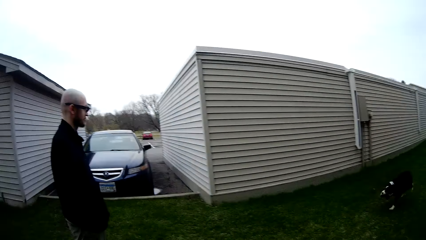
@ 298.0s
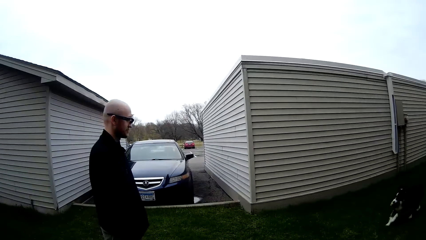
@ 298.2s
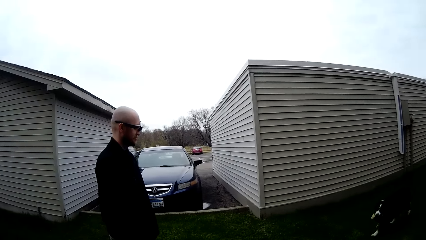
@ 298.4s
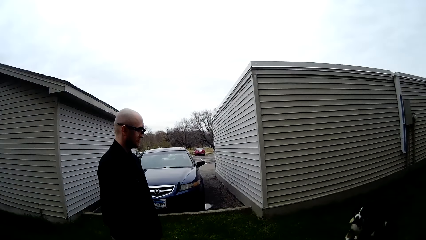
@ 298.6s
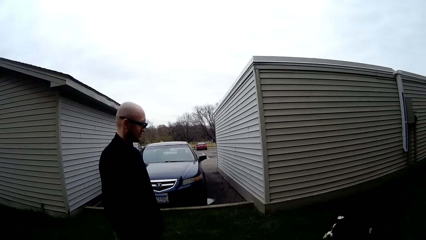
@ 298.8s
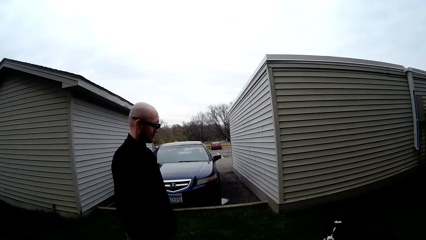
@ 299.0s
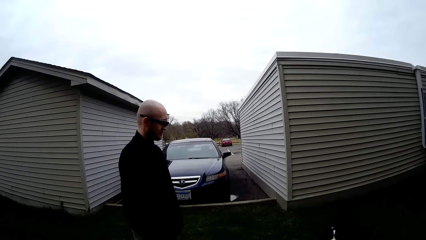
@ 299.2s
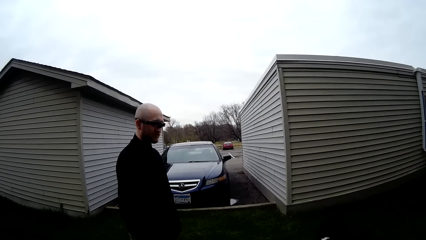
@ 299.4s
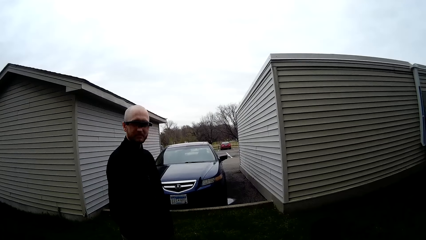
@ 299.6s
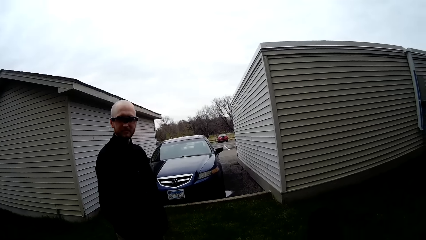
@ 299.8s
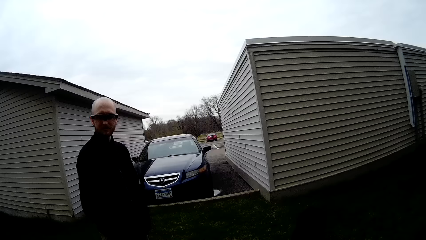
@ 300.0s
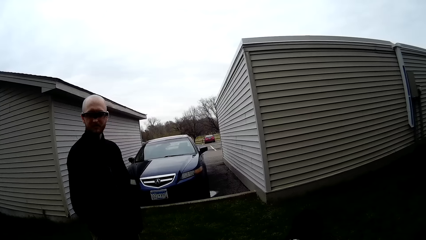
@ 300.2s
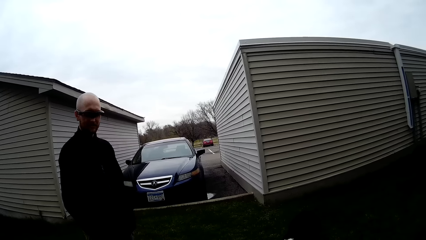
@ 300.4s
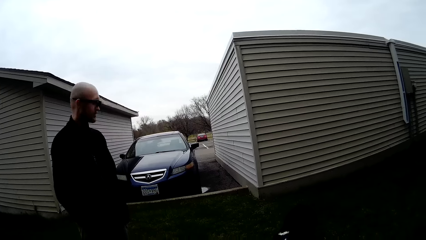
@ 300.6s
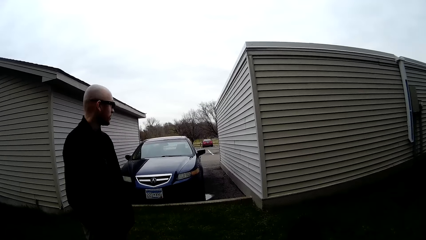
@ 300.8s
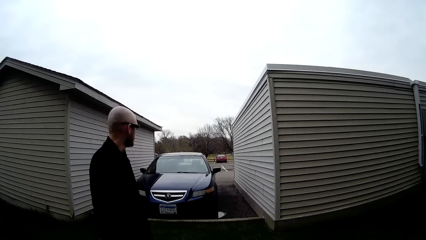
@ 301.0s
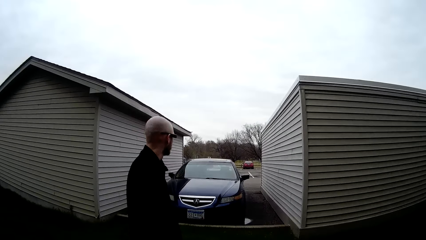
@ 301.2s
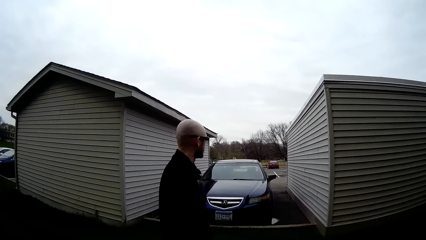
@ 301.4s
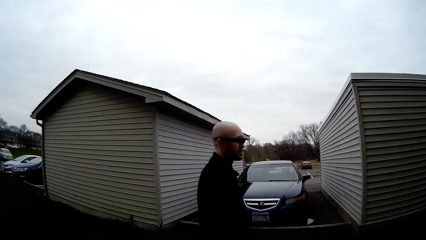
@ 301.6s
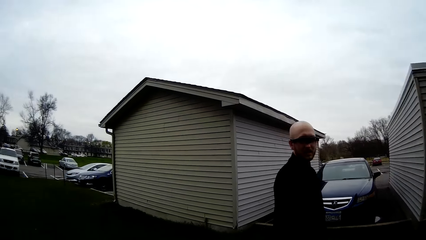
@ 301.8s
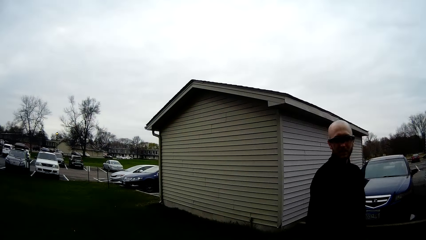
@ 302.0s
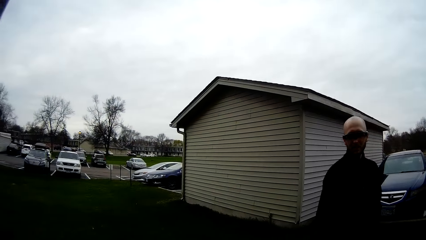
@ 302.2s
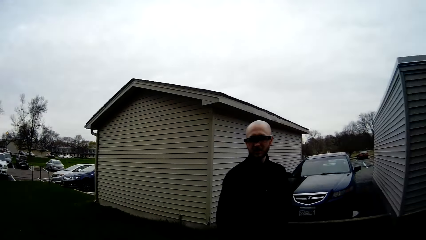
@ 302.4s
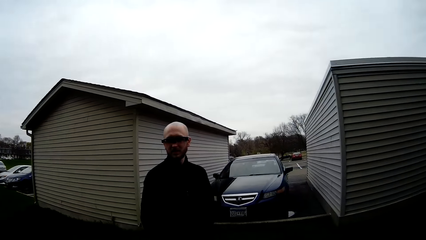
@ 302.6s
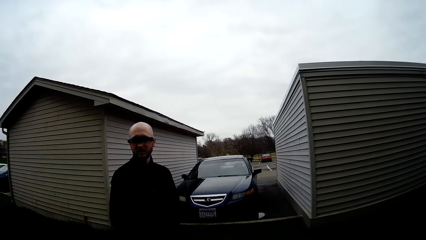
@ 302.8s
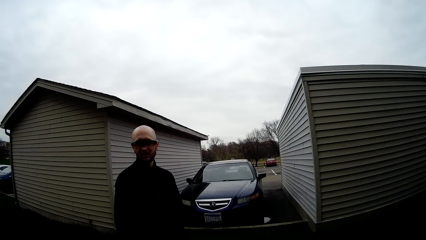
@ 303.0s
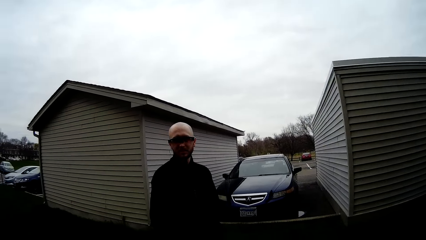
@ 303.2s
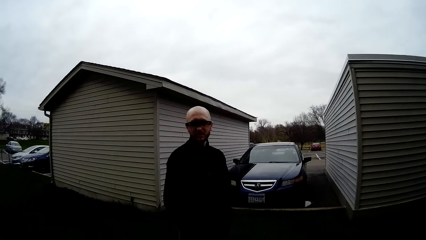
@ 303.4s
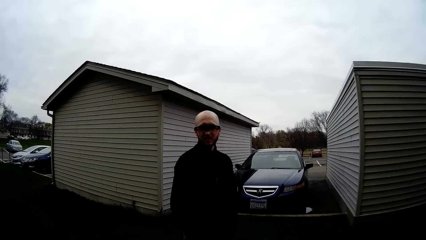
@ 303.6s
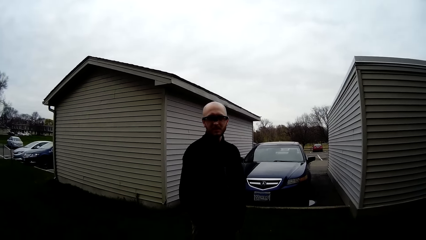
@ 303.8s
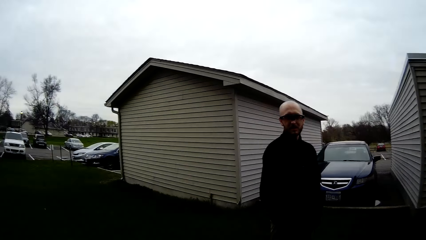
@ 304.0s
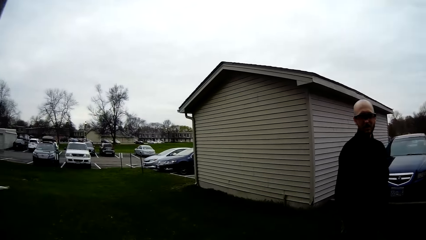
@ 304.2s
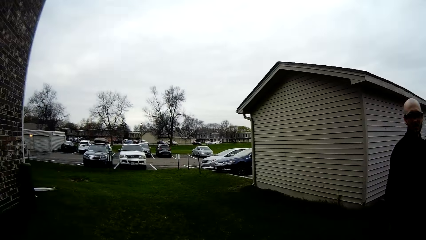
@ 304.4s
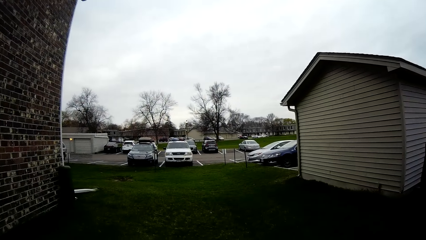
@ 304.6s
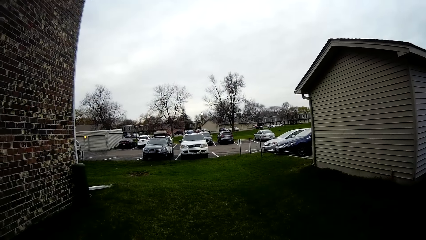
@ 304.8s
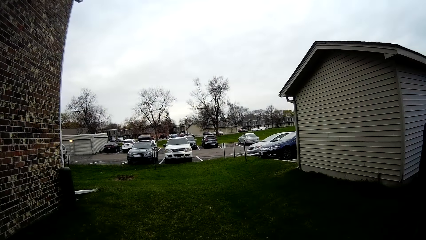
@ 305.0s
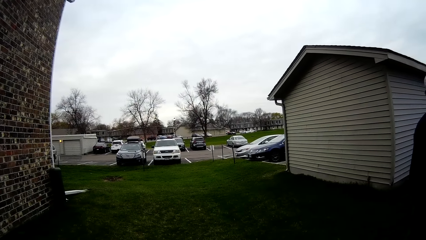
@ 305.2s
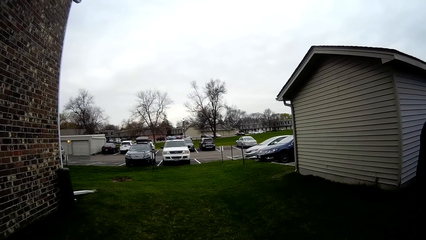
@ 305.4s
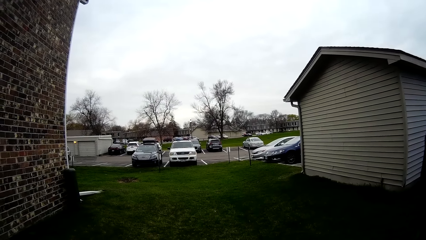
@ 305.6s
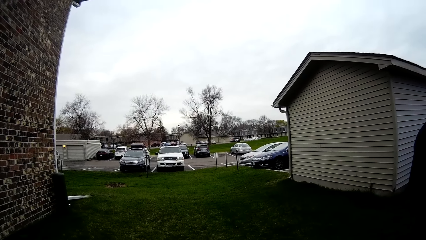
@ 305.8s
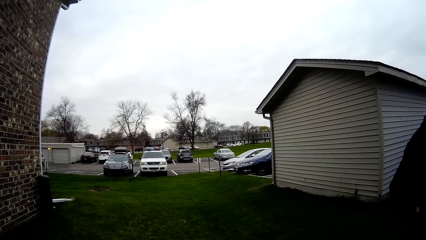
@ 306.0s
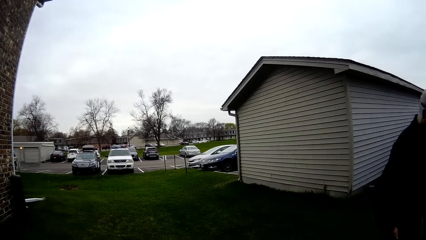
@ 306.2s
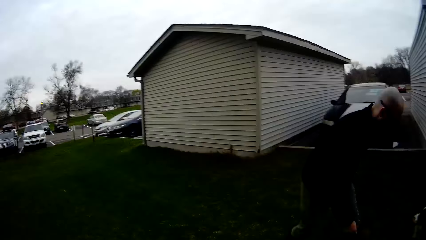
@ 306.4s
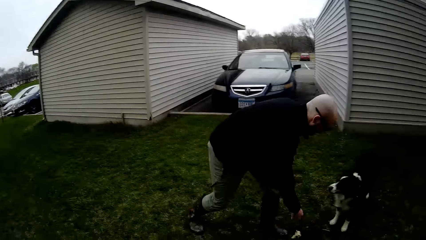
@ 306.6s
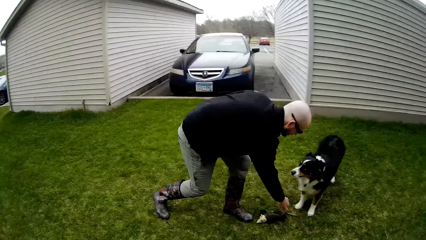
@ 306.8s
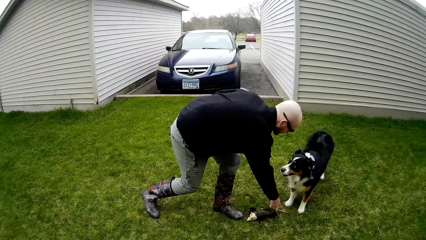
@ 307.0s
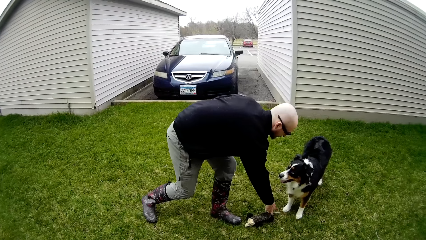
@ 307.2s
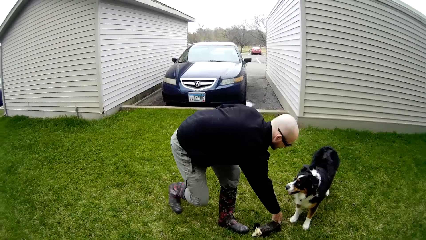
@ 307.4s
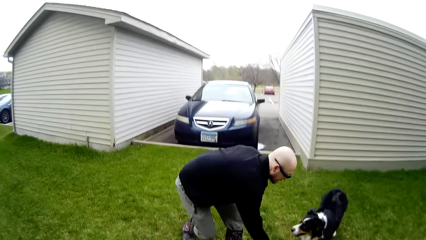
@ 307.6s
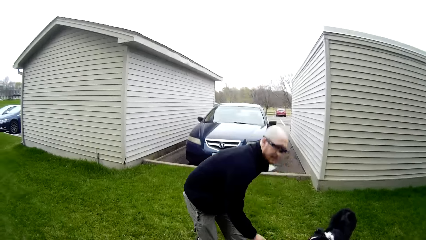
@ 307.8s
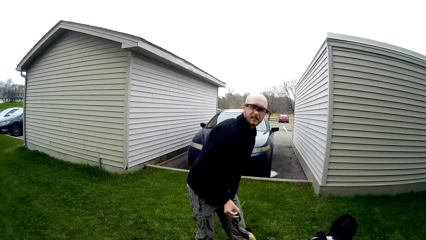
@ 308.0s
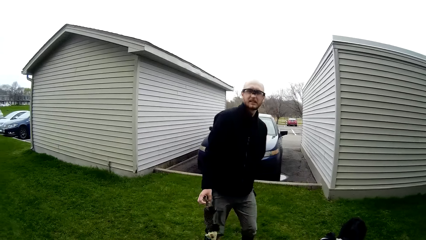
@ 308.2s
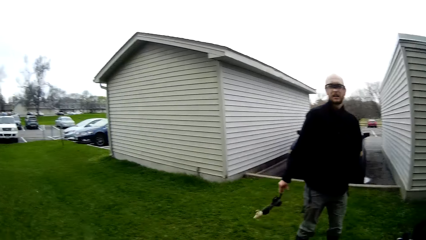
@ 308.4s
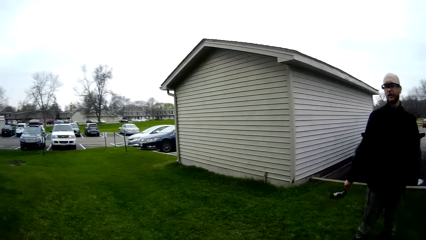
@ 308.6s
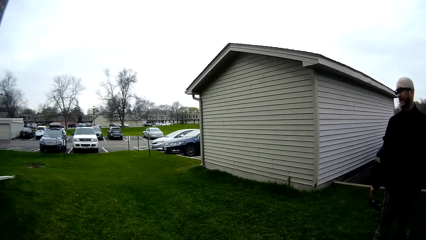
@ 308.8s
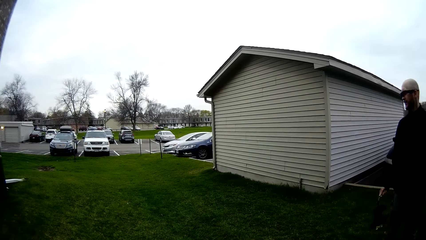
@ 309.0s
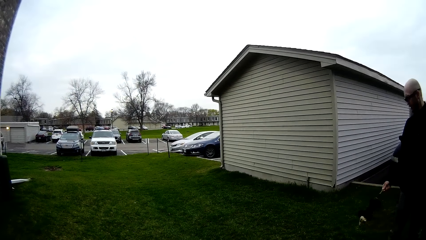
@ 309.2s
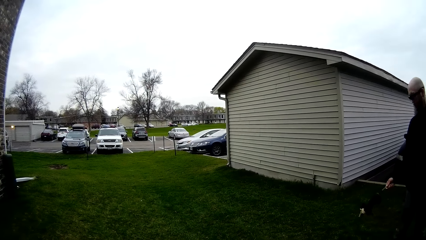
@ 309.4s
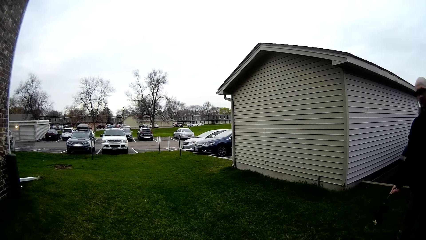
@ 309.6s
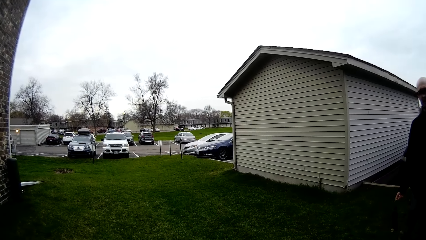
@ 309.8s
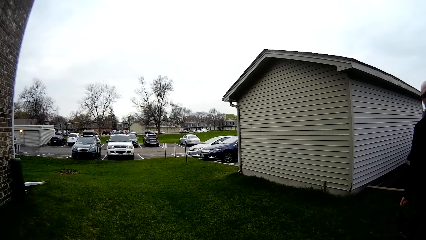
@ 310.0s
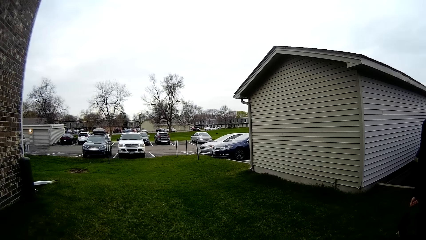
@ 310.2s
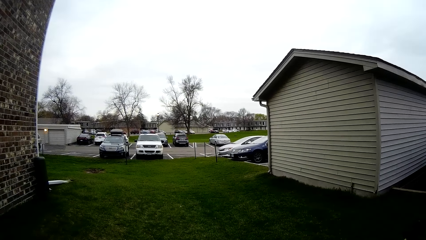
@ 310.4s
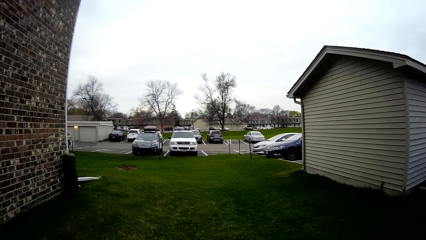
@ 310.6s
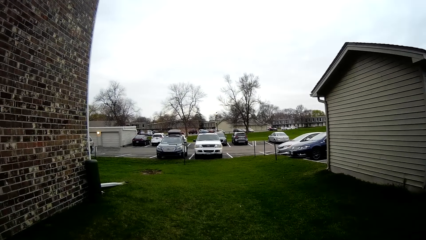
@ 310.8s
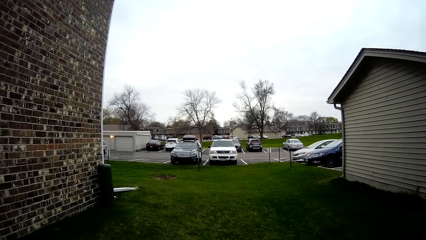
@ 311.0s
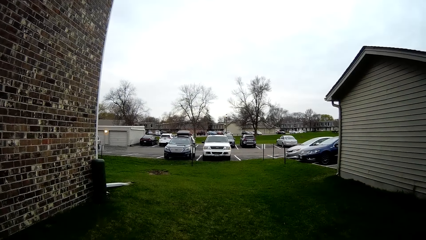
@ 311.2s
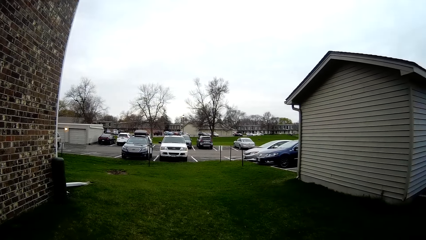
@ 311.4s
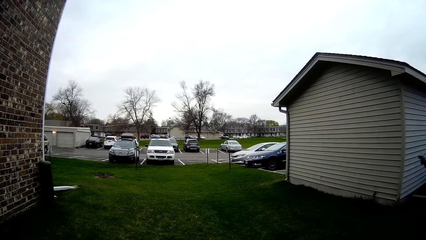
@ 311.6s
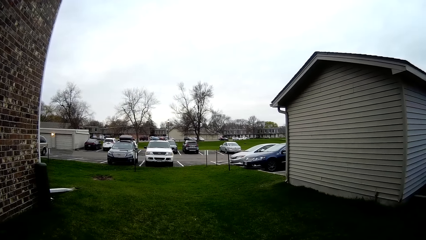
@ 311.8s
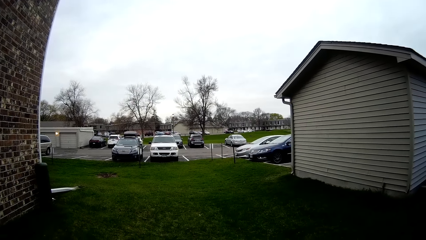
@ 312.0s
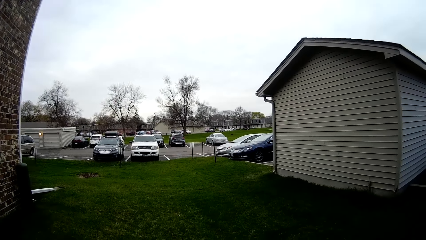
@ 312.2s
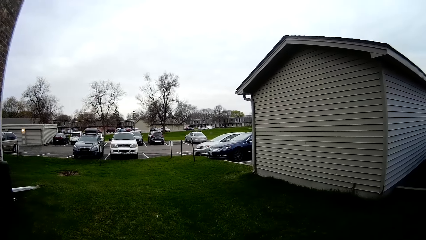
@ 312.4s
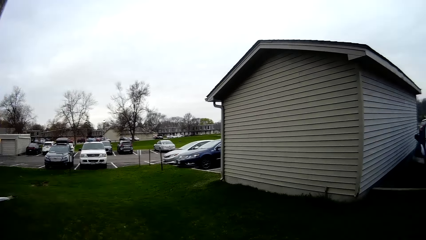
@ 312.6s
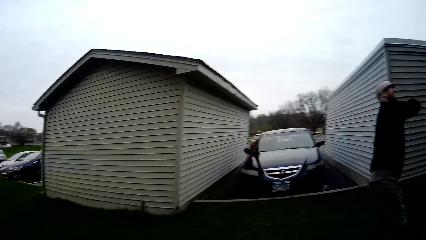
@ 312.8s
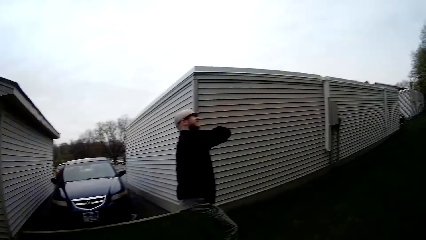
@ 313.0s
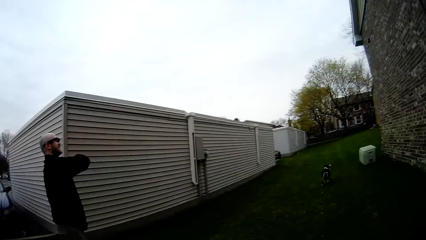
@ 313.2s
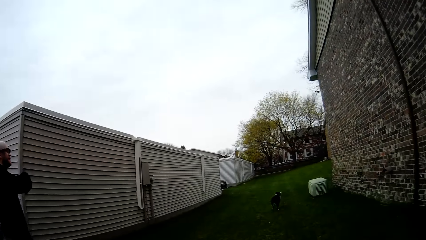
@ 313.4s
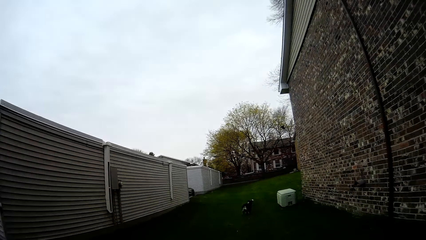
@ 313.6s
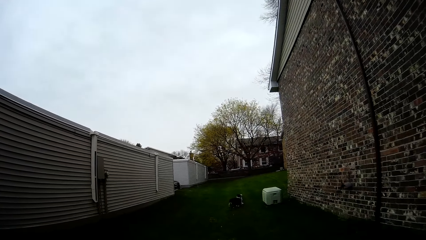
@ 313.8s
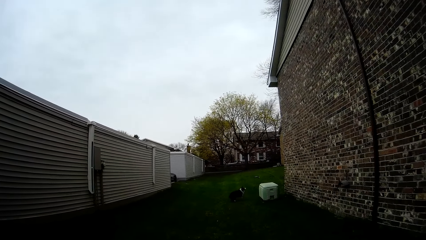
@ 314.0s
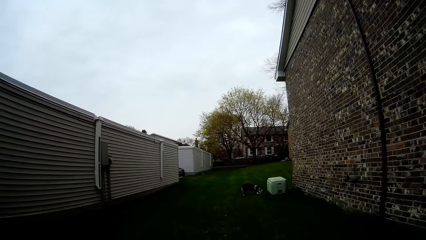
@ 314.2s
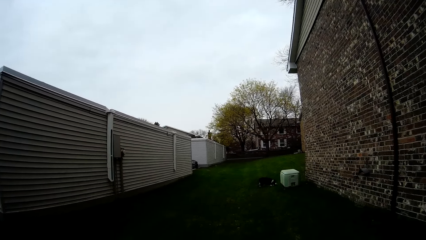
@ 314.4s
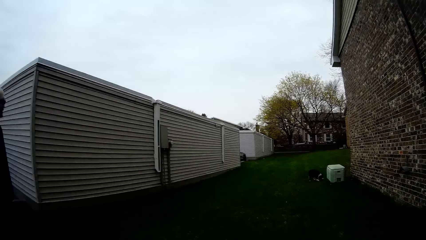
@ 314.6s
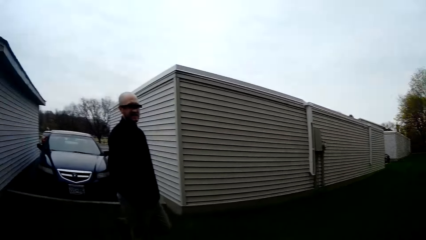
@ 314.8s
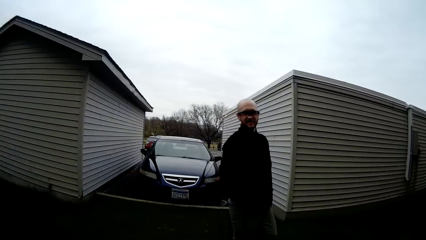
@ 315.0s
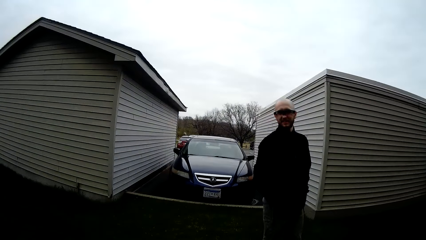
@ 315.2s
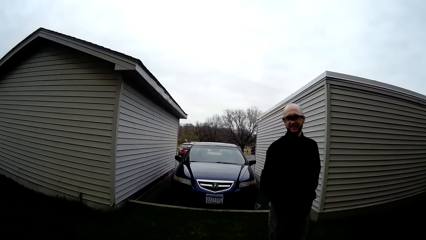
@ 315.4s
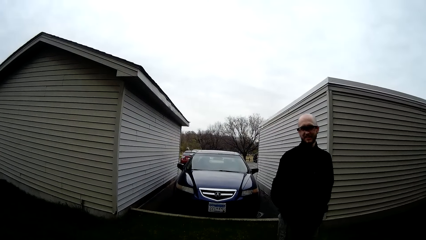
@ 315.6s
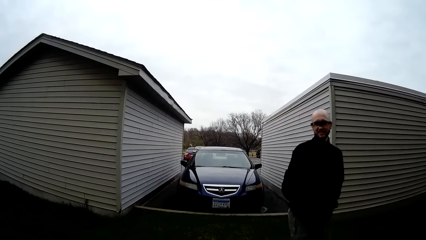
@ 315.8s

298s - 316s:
The camera wearer talks to the man. The man replies to the camera wearer. The camera wearer looks around. The man picks up the fetch toy from the grass with his right hand. The camera wearer interacts with the man. They laugh. They look around. The dog runs towards the fetch toy.
